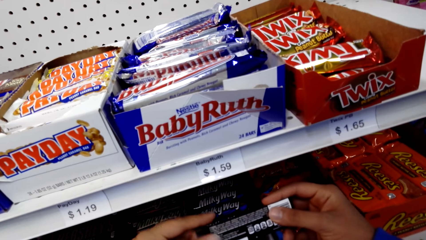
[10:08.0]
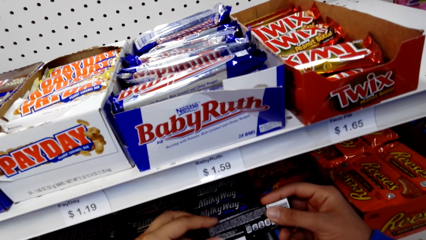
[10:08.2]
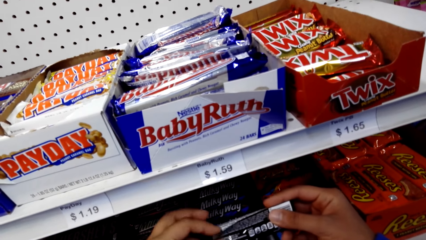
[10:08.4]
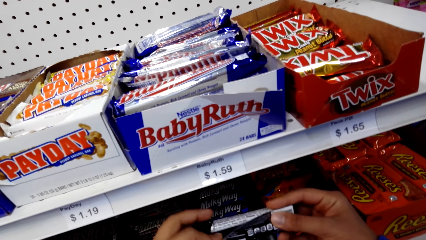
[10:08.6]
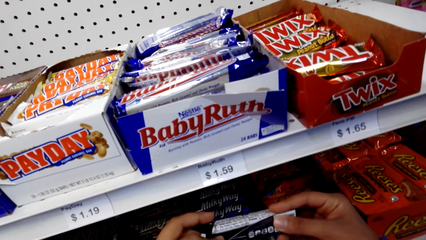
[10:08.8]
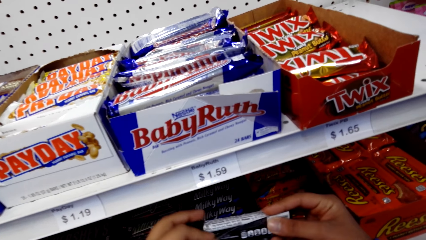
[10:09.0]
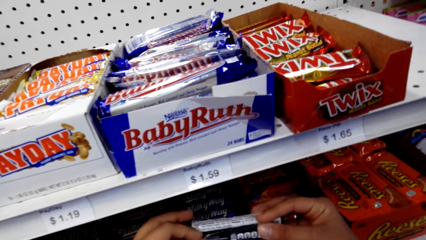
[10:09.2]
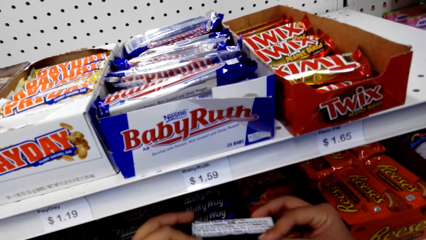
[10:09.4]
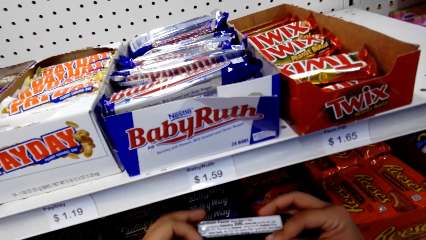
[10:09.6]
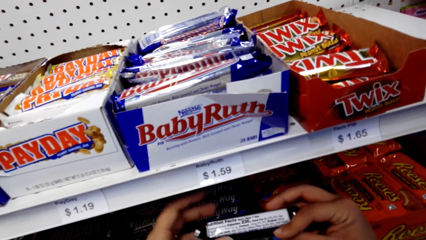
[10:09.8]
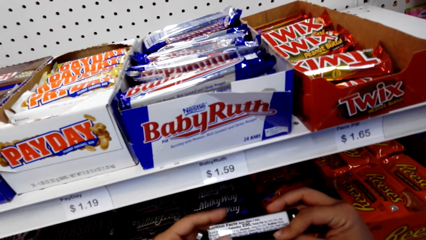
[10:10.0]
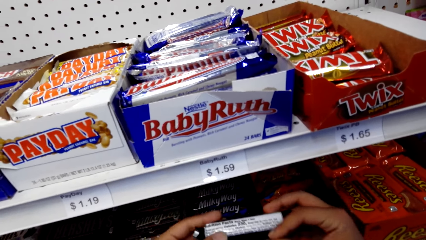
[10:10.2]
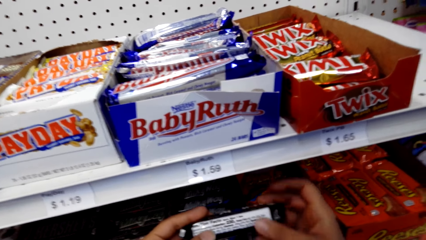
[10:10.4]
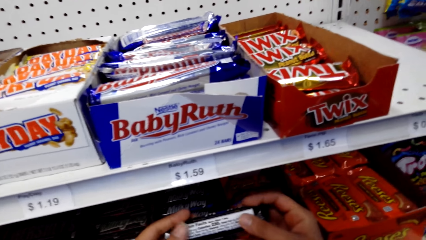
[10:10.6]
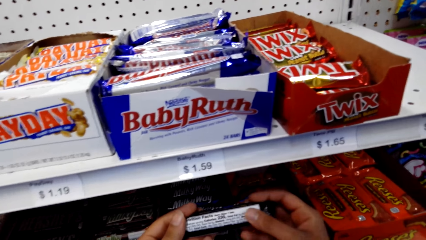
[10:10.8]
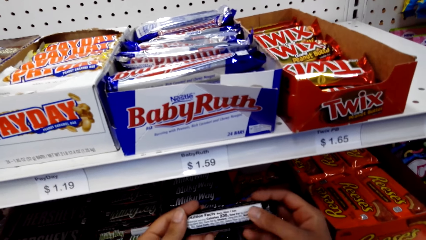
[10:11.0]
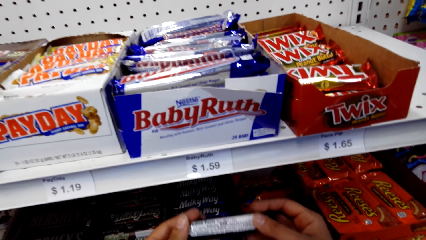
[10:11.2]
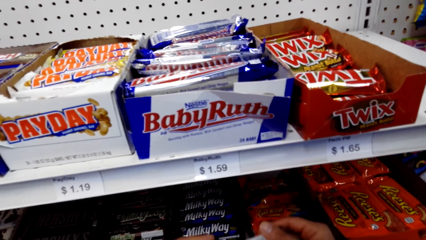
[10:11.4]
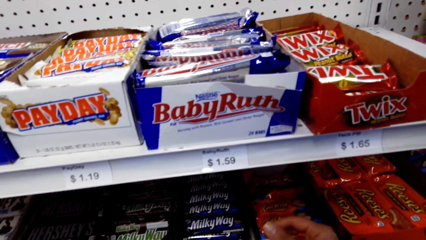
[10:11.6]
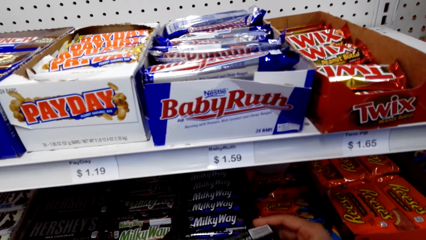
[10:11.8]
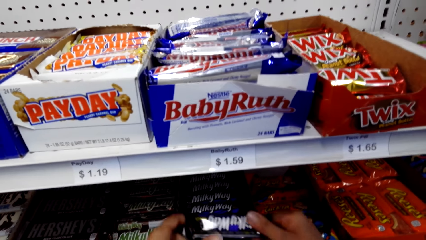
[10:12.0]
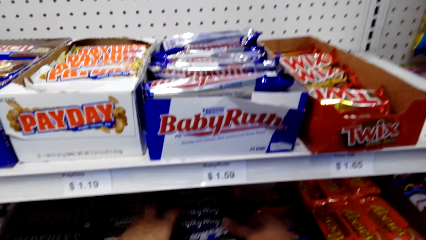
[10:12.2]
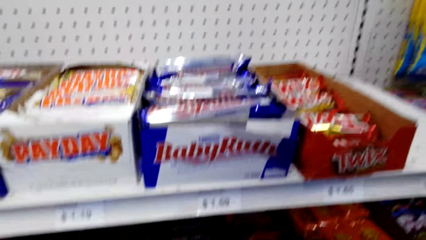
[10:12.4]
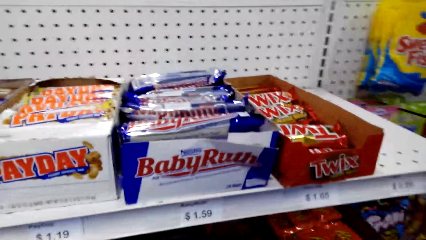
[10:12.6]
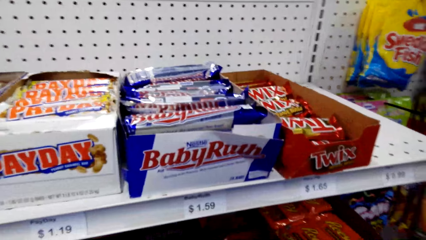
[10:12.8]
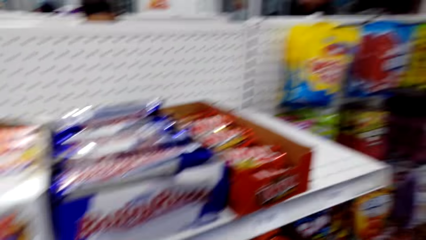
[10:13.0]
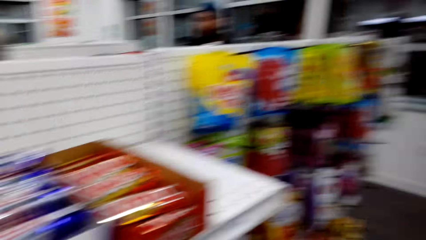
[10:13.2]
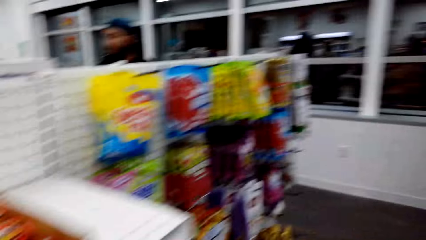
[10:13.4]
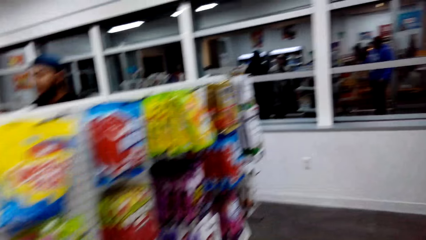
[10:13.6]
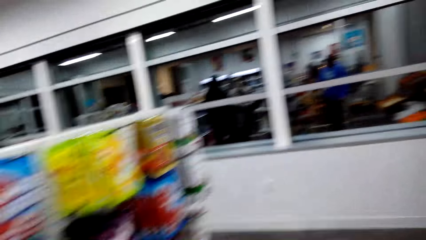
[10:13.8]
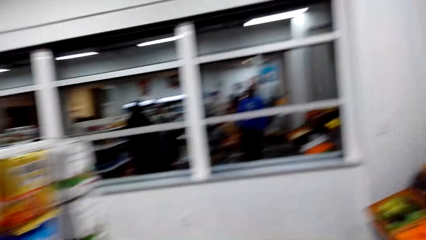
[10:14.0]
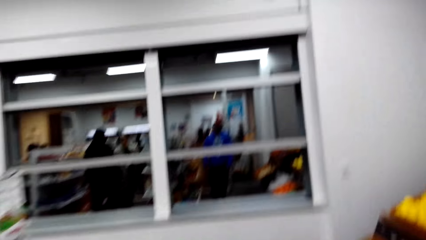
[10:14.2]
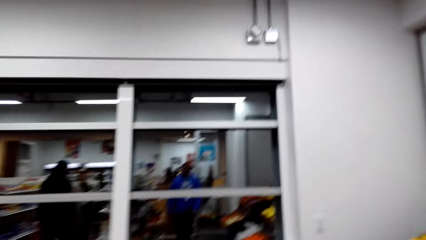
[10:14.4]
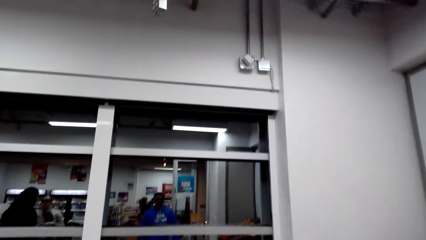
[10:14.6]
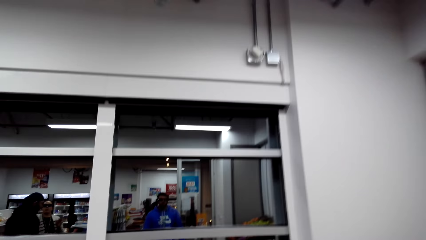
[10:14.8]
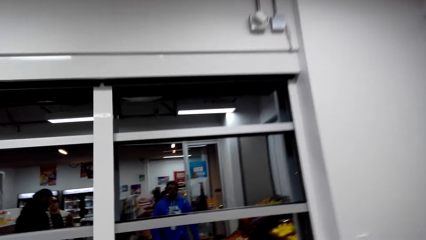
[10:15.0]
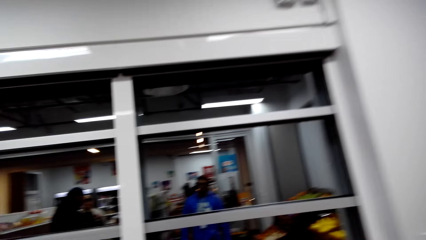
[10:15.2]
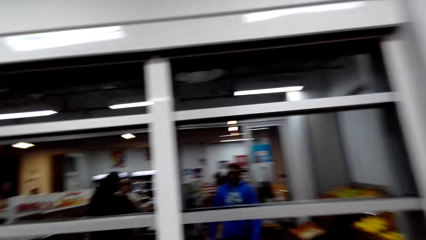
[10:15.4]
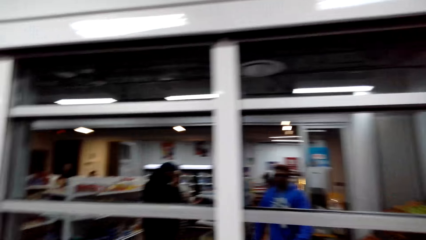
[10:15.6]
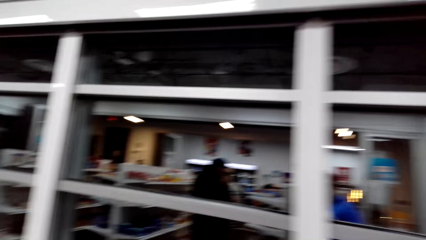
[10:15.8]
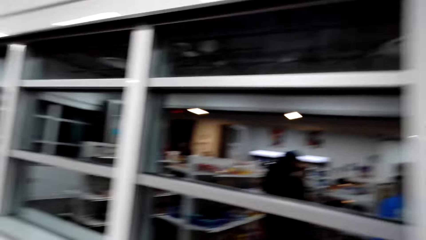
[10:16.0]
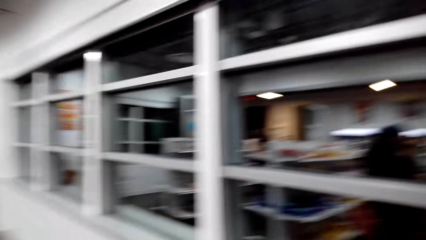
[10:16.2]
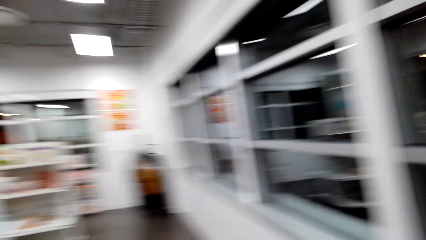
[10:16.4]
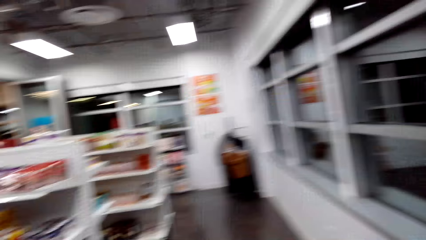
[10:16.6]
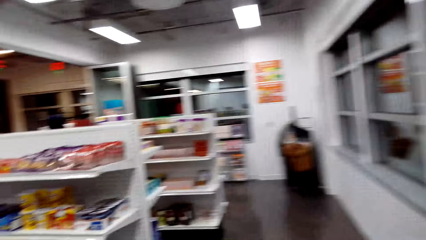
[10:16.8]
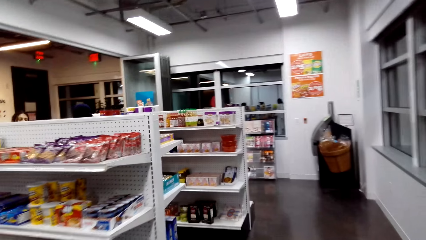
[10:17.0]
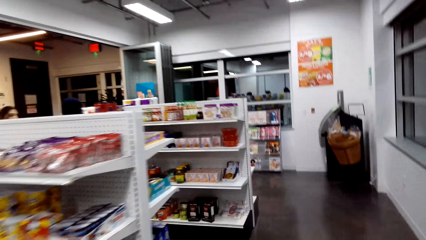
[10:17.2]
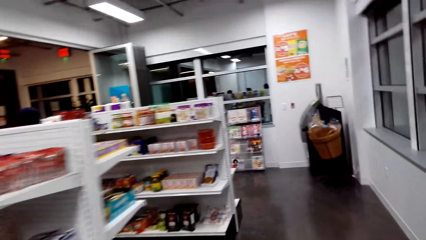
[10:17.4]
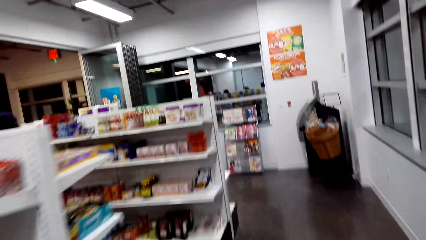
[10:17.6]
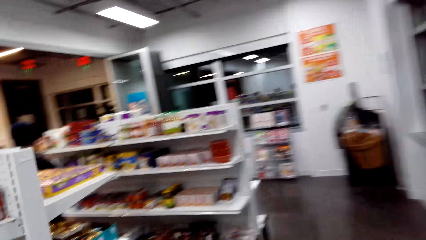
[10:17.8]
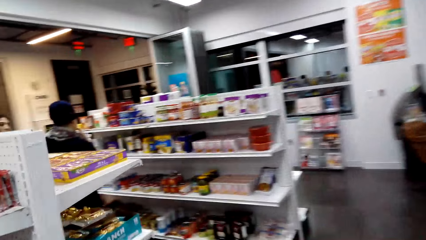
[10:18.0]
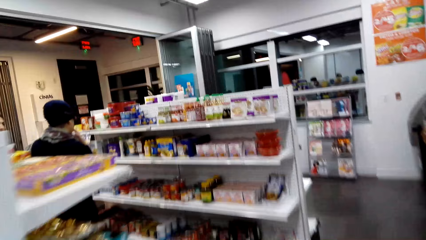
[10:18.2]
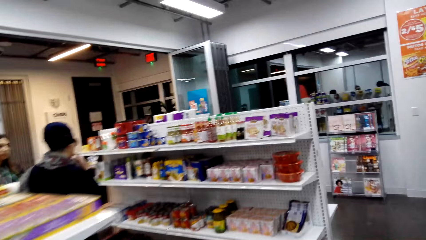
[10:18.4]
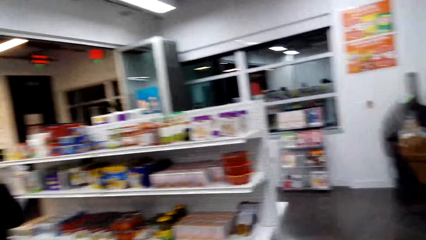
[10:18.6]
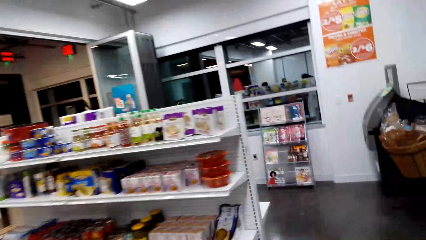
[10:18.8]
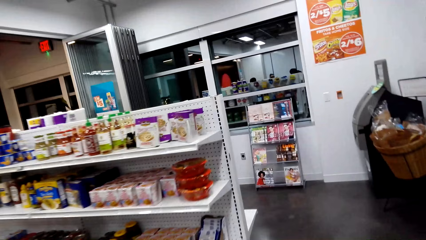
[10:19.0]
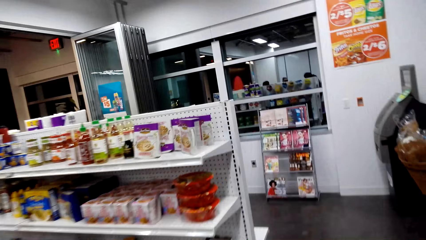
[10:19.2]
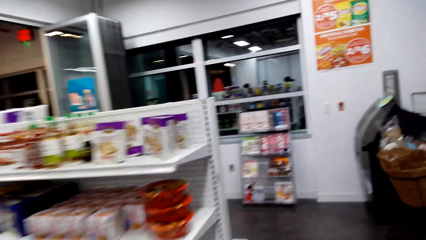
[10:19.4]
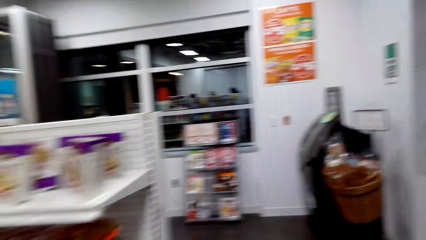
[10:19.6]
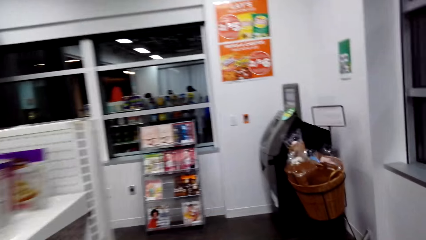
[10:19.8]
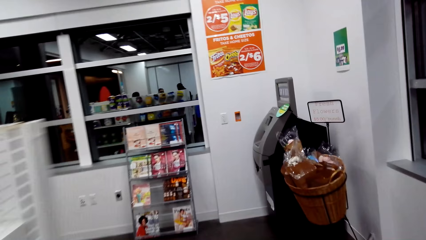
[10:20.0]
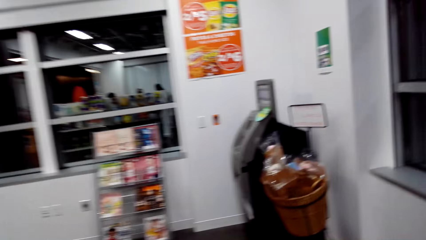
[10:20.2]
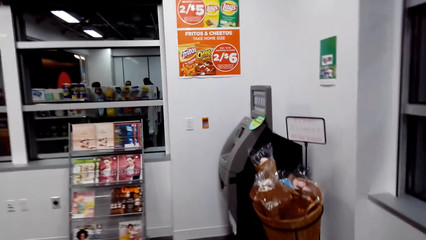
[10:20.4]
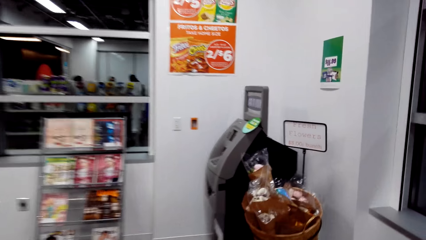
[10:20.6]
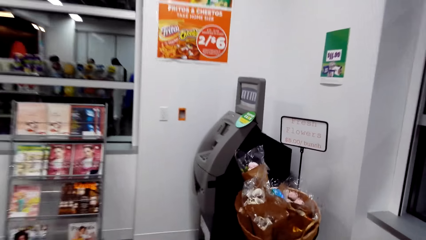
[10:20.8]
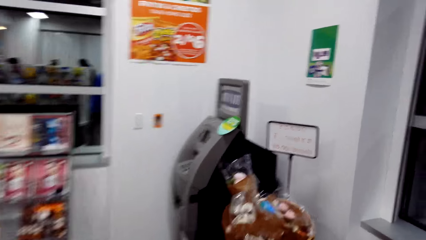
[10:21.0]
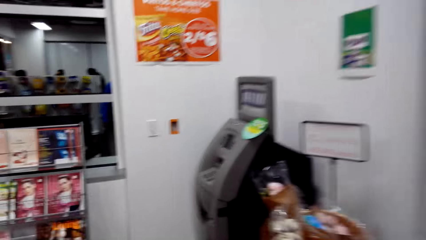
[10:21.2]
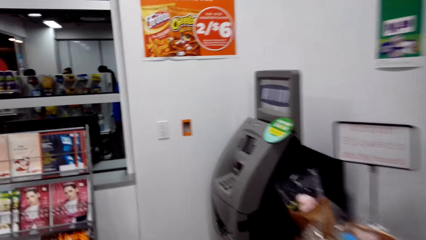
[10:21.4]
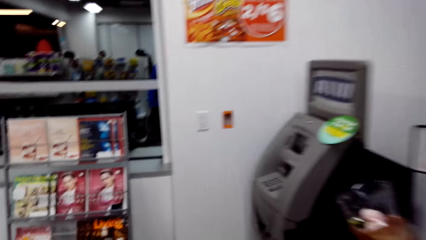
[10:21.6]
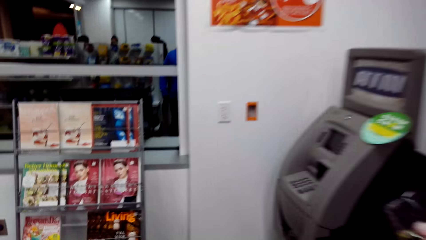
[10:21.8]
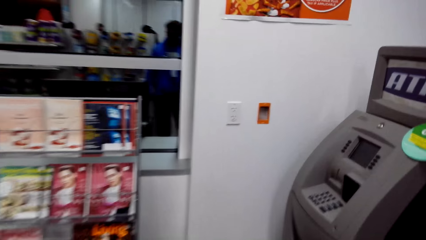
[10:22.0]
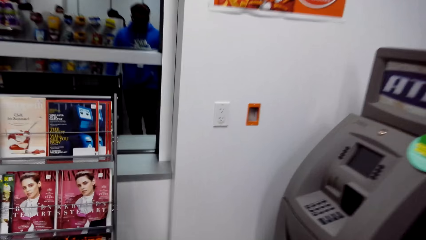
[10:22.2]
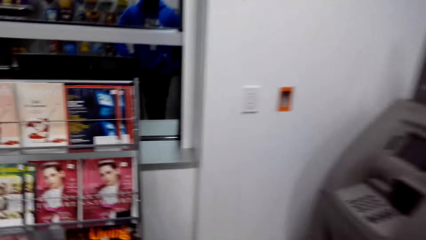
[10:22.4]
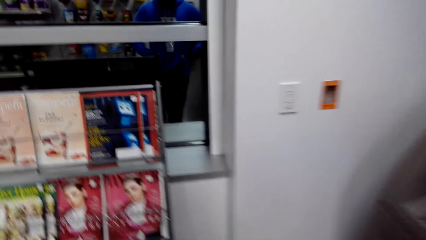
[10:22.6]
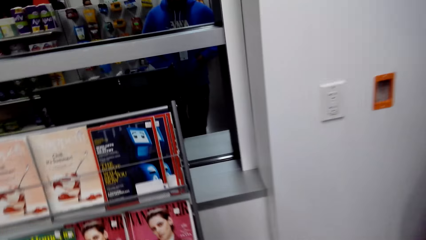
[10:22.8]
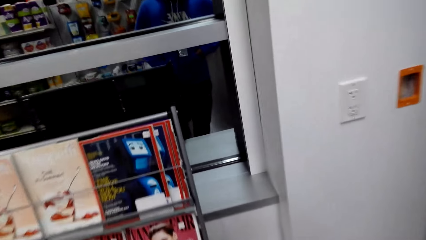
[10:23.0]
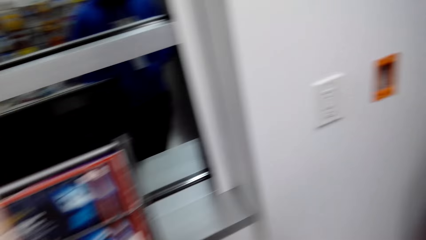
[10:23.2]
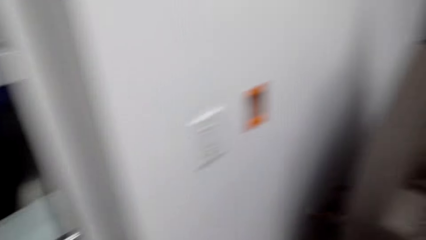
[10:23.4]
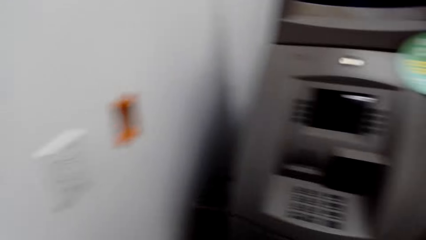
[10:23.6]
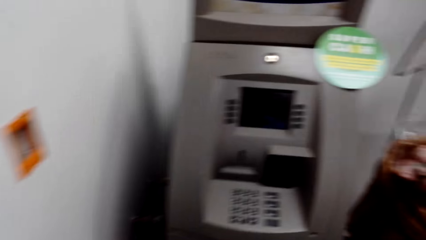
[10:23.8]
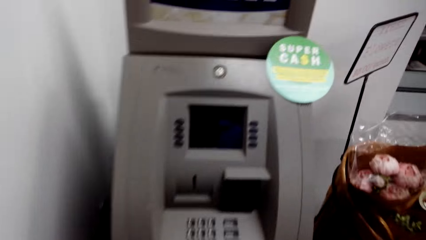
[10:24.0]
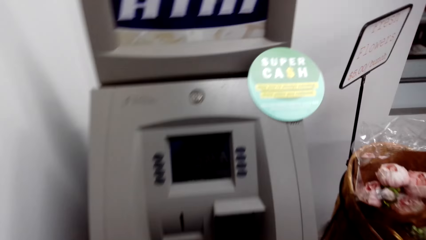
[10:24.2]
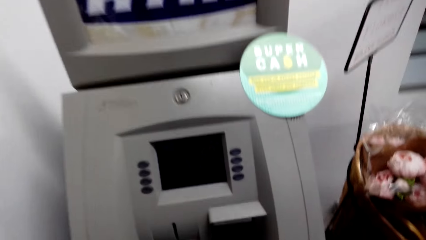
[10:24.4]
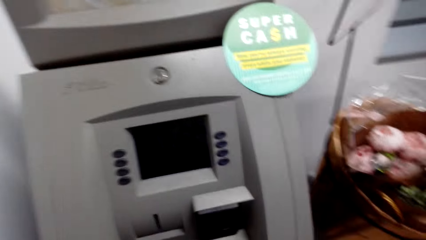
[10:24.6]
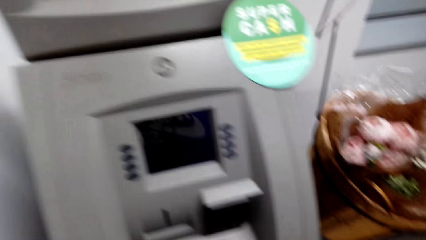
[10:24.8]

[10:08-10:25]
The camera wearer returns the Milky Way to the shelf. They walk around the store. They stand at an ATM machine.
